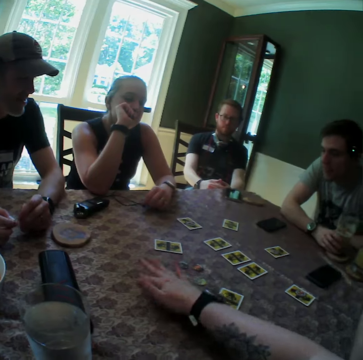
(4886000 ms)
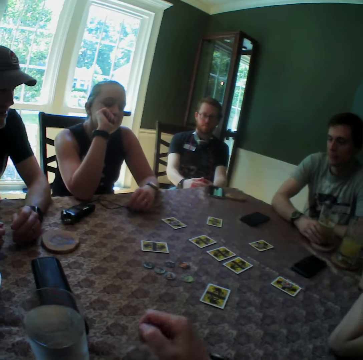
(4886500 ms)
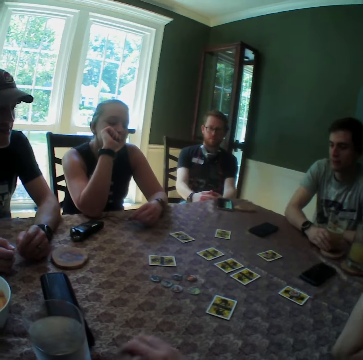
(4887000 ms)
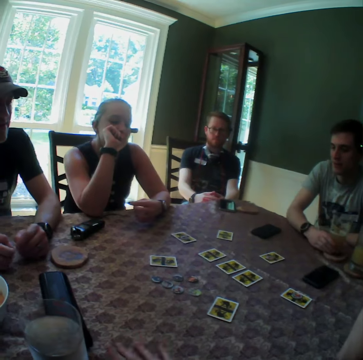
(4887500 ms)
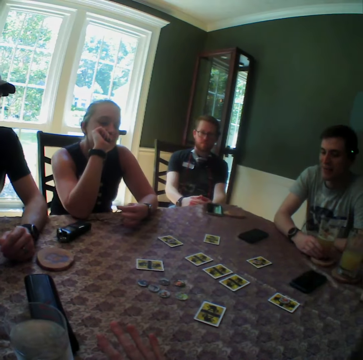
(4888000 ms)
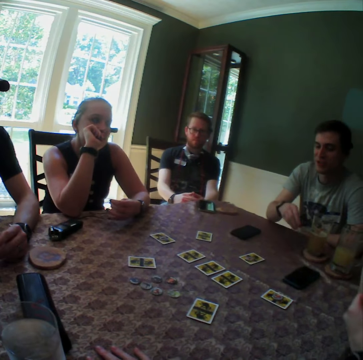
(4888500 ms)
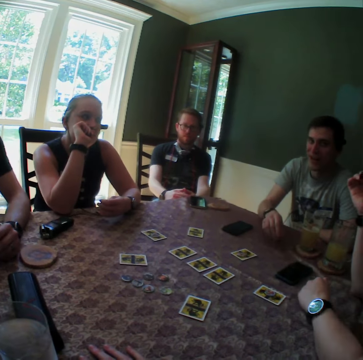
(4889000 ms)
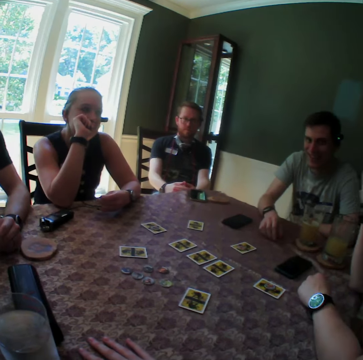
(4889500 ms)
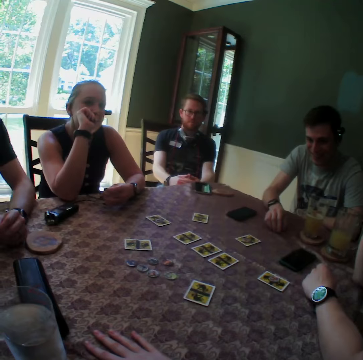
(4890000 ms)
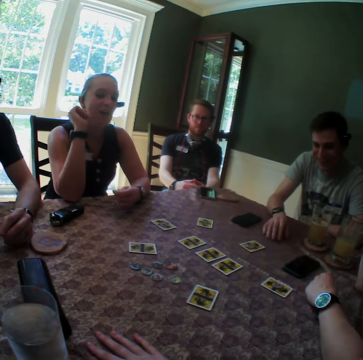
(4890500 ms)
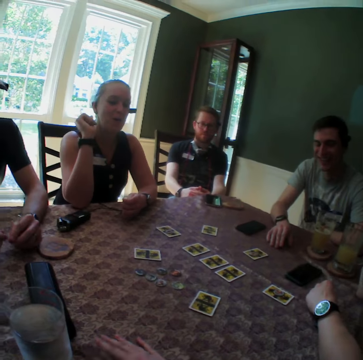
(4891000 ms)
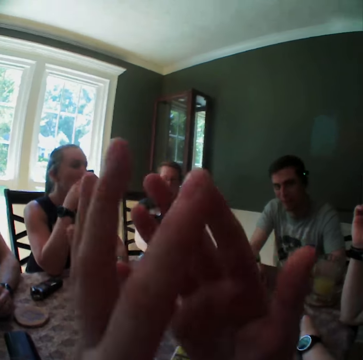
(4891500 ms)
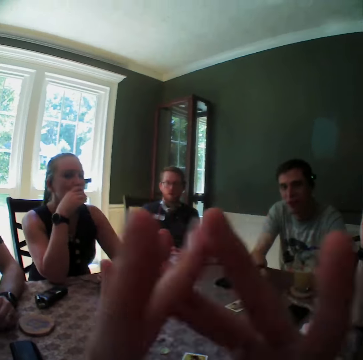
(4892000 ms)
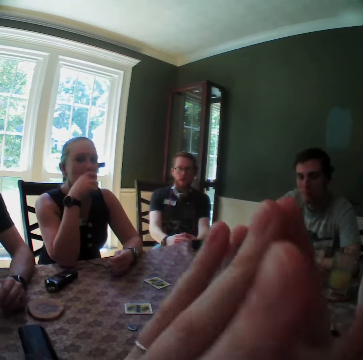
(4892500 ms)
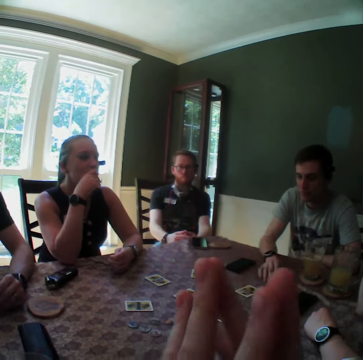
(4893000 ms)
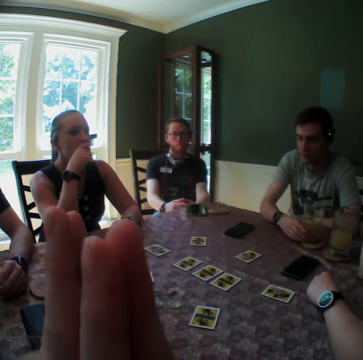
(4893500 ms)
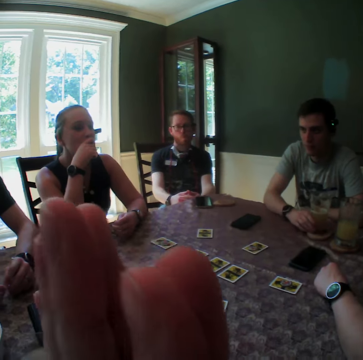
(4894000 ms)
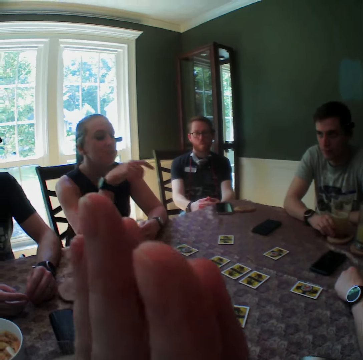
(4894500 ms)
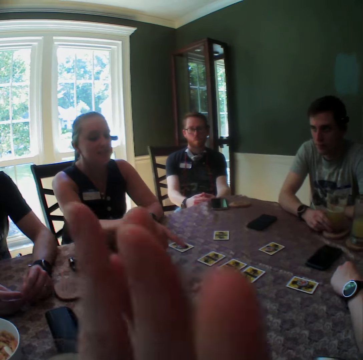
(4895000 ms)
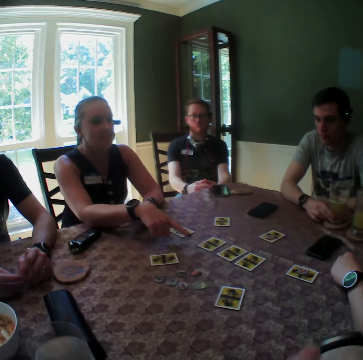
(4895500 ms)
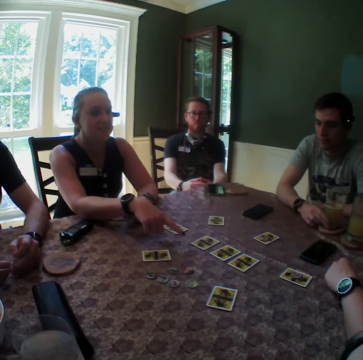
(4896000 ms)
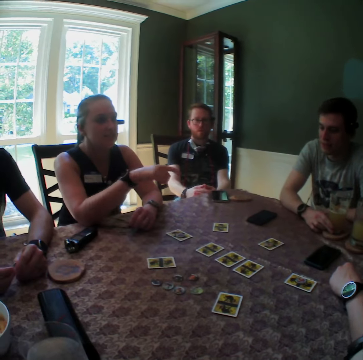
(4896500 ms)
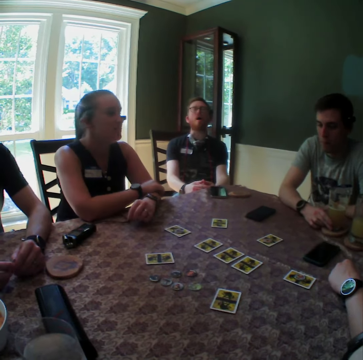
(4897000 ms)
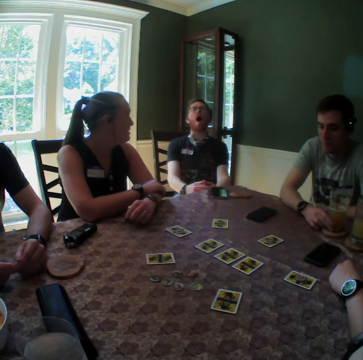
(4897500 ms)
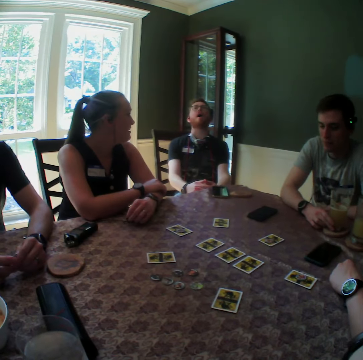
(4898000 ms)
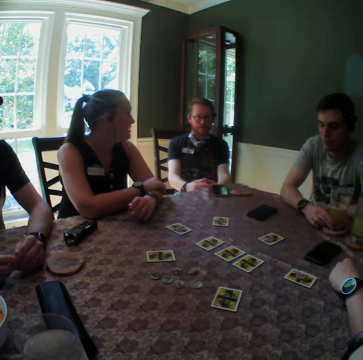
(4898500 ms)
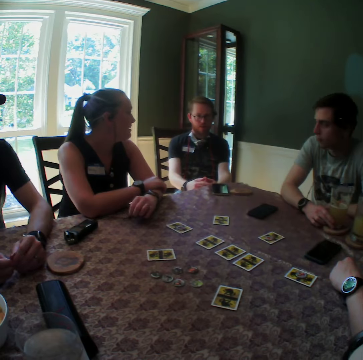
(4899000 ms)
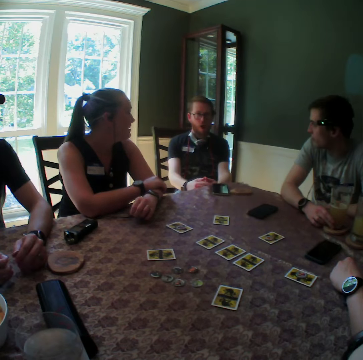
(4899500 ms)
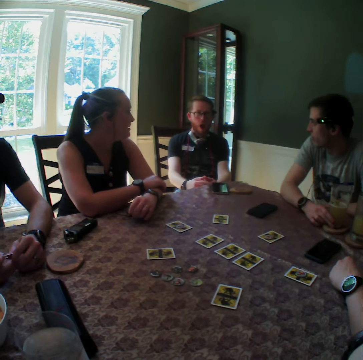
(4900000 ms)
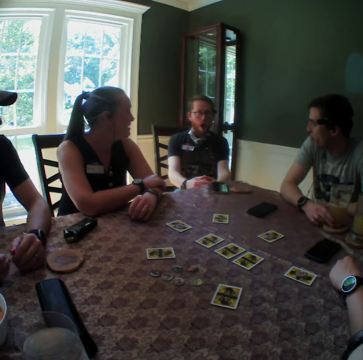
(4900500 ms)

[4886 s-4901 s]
The camera wearer touches playing cards. She hits the table with her right hand. A man interacts with two other men, two women and the camera wearer. The man hits the table with his right hand. The camera wearer looks around. She wiggles her fingers. She claps. She looks around.

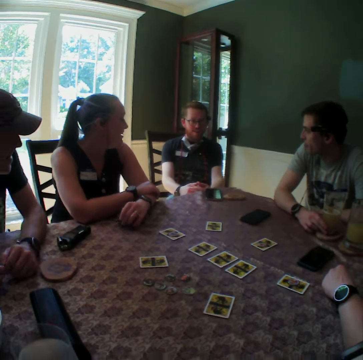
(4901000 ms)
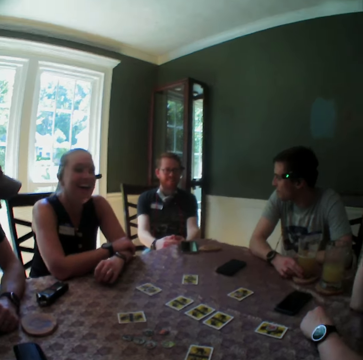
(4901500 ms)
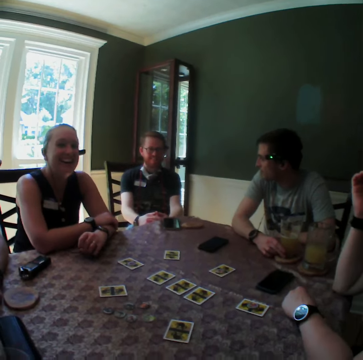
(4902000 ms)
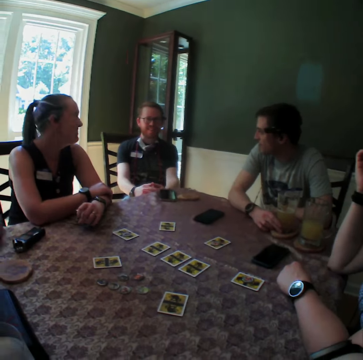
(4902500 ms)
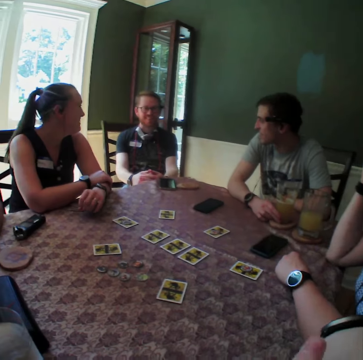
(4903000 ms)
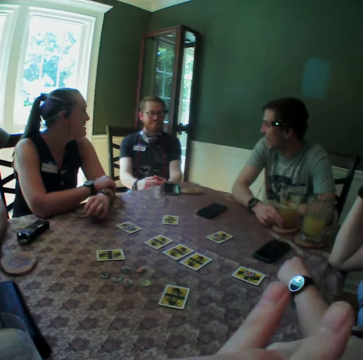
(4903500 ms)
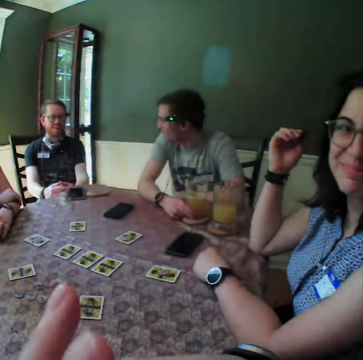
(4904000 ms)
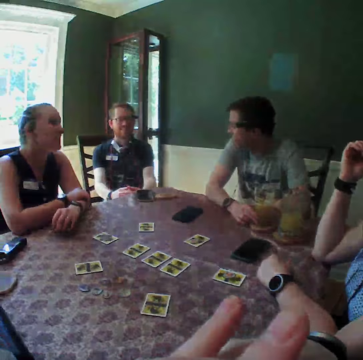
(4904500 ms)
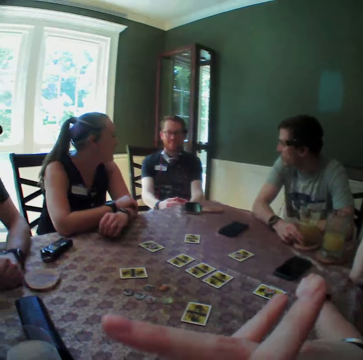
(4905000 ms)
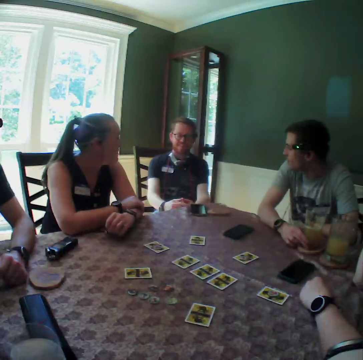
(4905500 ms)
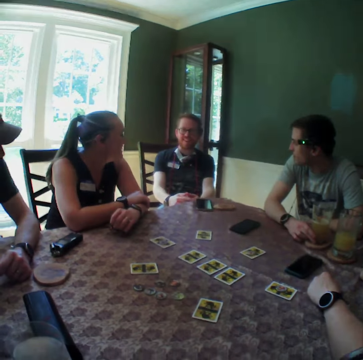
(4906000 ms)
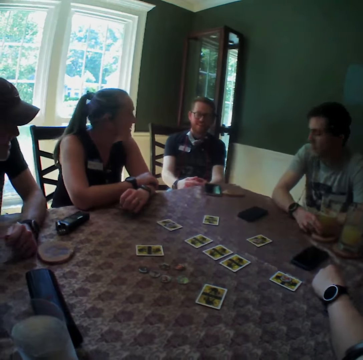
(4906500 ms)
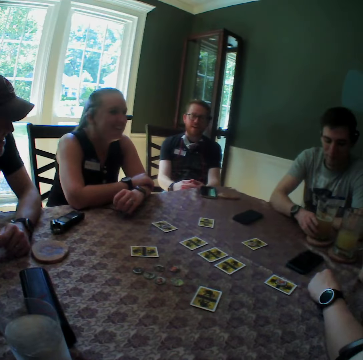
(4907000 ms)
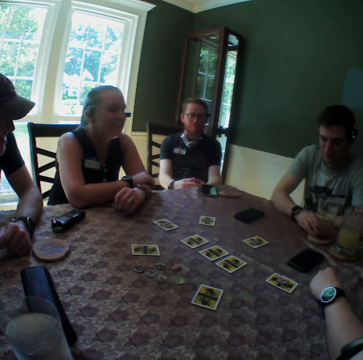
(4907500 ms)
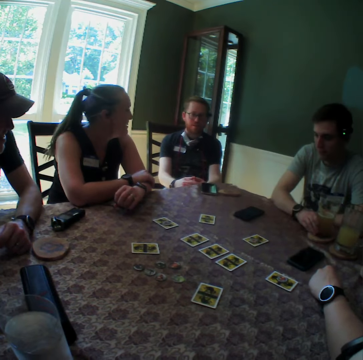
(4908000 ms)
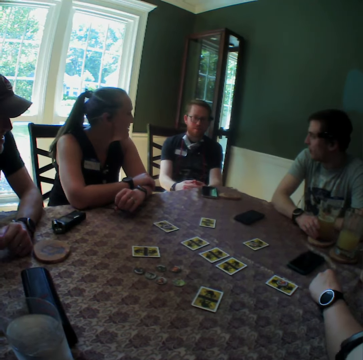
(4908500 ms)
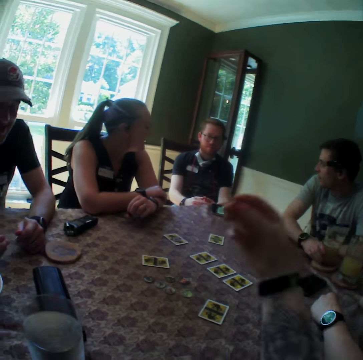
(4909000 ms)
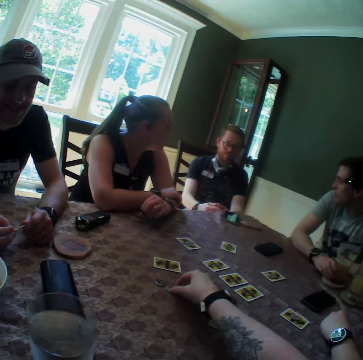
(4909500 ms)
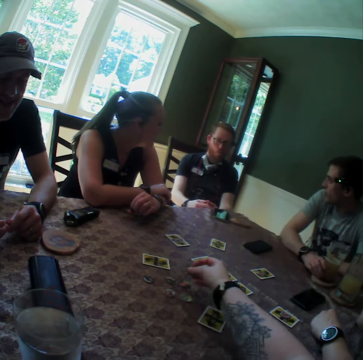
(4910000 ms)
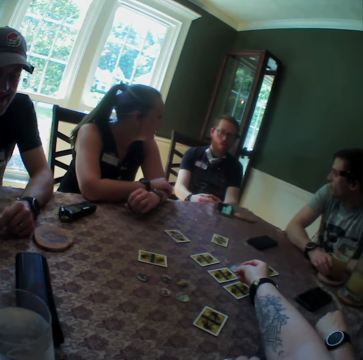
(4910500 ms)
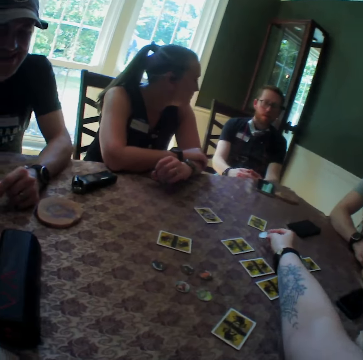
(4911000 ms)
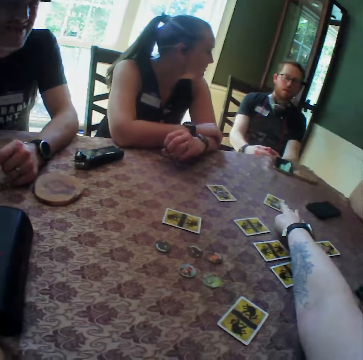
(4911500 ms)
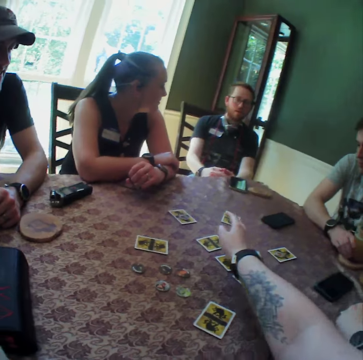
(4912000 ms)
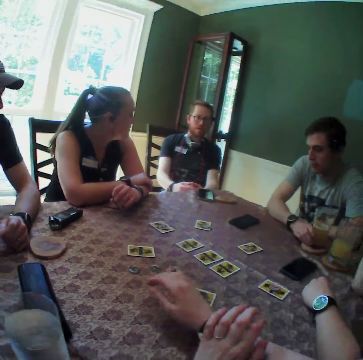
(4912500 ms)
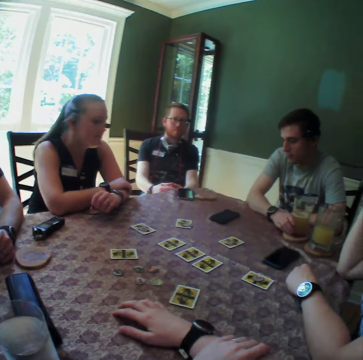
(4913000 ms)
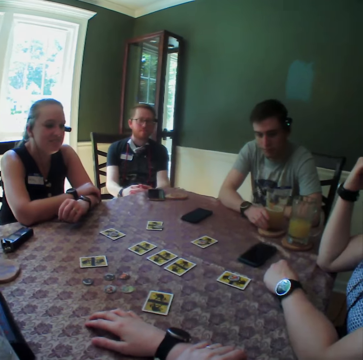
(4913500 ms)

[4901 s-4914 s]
The camera wearer puts her hands together. She looks around. She picks up a chip from the table with her right hand. She touches playing cards. She drops the chip on the card with her right hand.

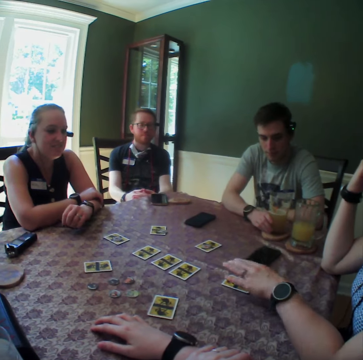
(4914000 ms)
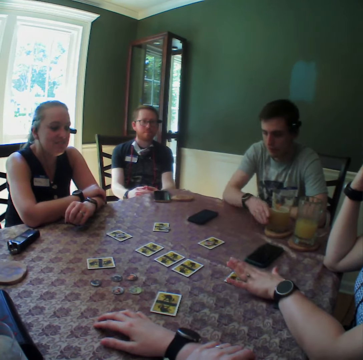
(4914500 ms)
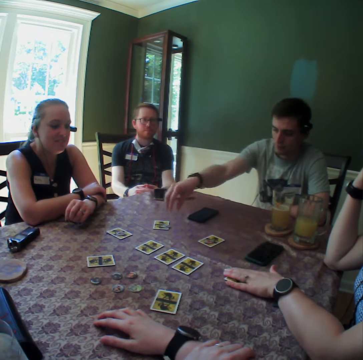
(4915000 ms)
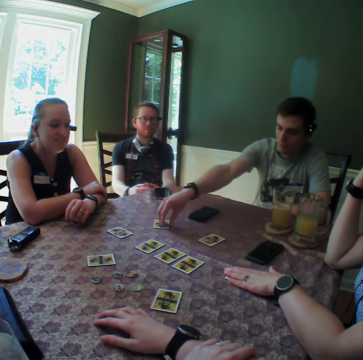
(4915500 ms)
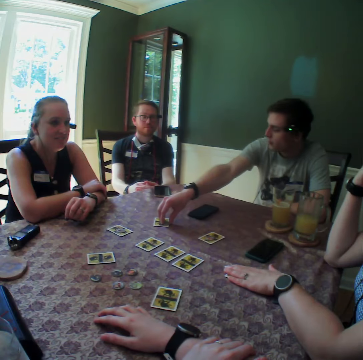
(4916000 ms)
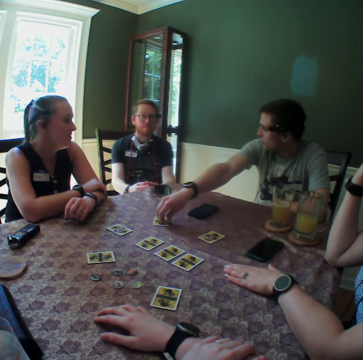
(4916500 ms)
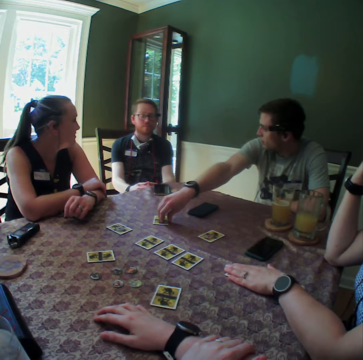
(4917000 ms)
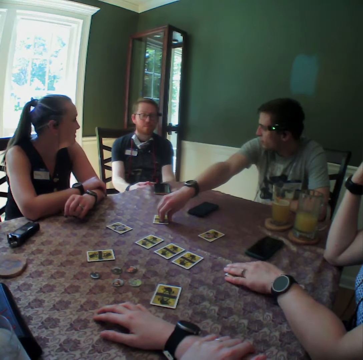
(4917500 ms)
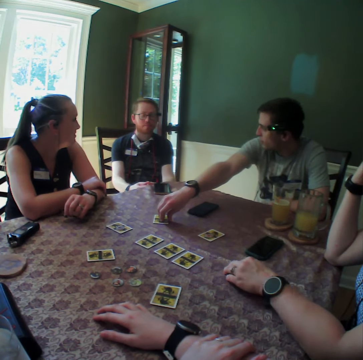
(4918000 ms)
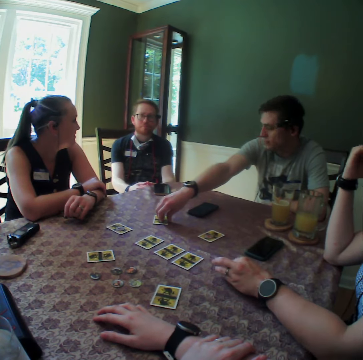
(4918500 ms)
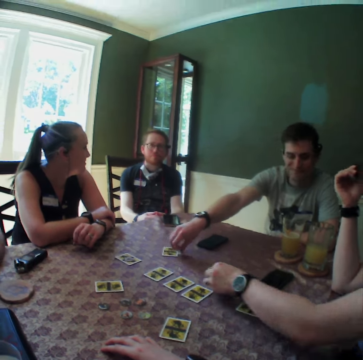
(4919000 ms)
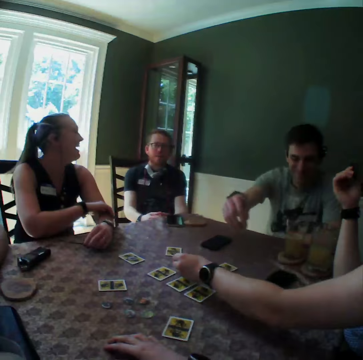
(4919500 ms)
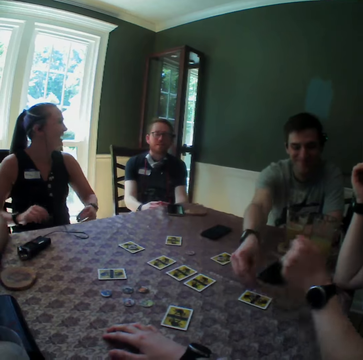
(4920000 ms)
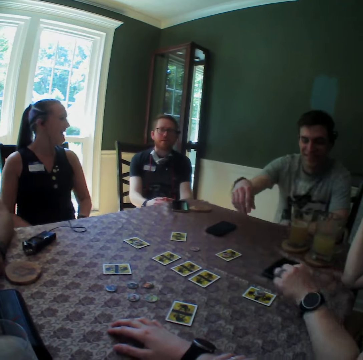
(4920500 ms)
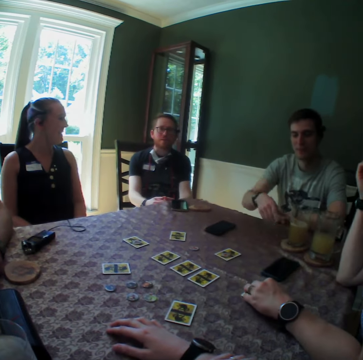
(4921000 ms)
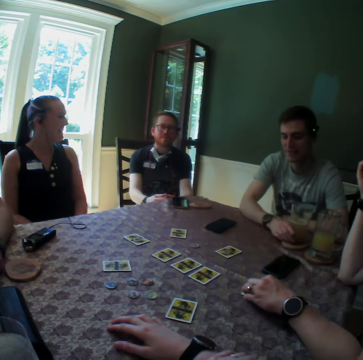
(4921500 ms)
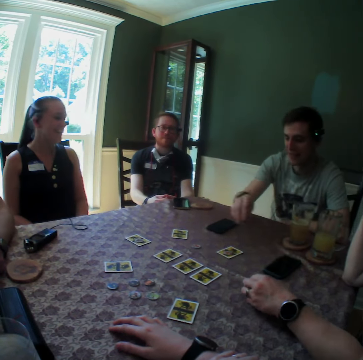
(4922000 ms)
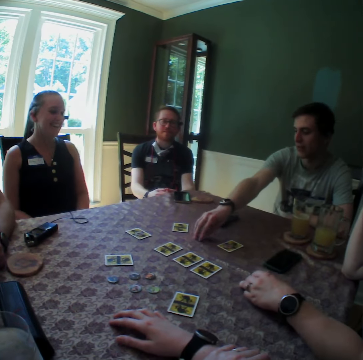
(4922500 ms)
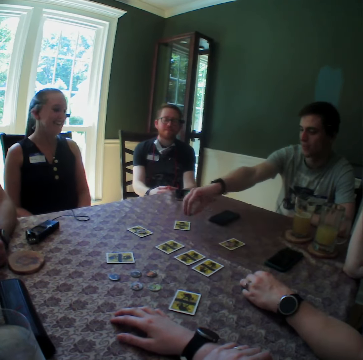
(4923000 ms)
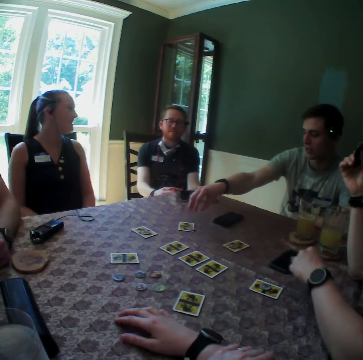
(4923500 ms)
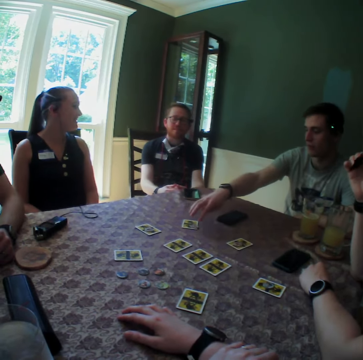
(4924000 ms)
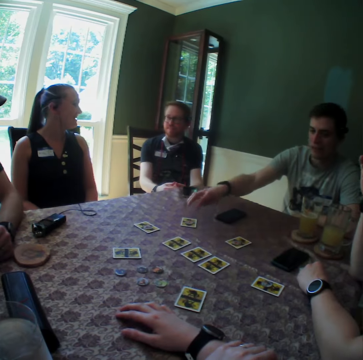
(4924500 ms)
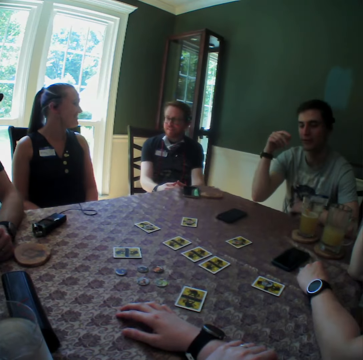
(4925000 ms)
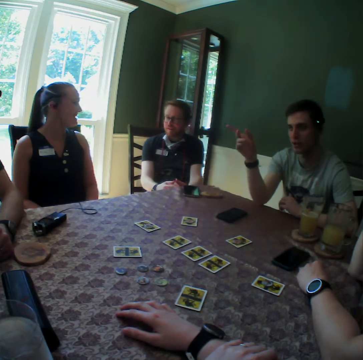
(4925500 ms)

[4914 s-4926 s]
A woman places her left hand on the card. A man places his right hand on the card. The camera wearer looks around. The woman picks up a chip from the card with her left hand. The man picks up a chip from the card with his right hand. The woman drops the chip on the table with her left hand. The man drops the chip on the card with his right hand. The woman touches the chip on the card with her left hand. The man picks up a chip from the table with his right hand and drops the chip on the card with his right hand.
